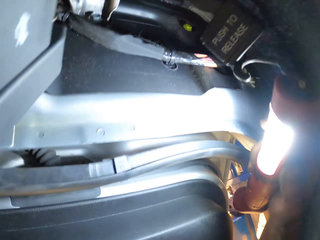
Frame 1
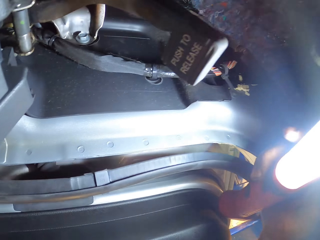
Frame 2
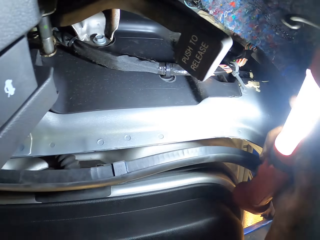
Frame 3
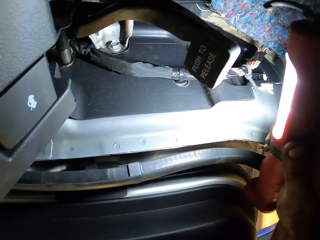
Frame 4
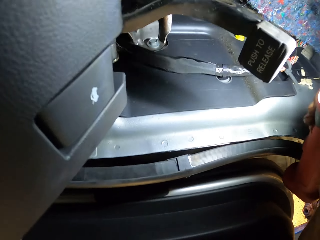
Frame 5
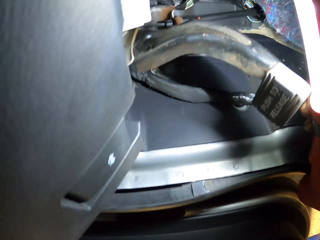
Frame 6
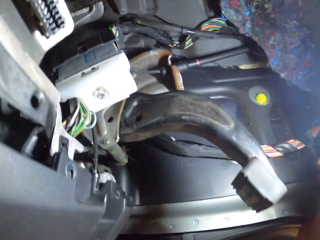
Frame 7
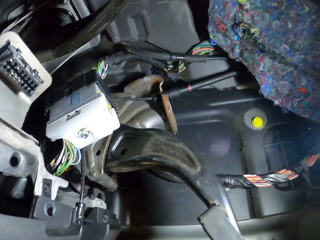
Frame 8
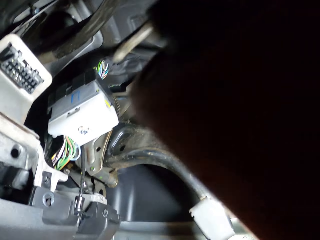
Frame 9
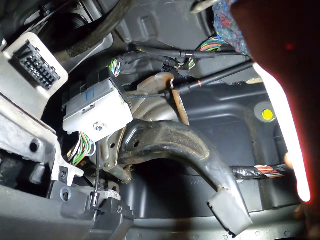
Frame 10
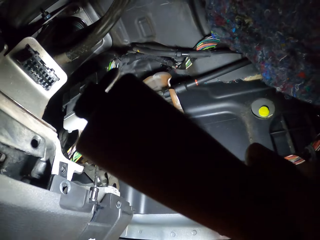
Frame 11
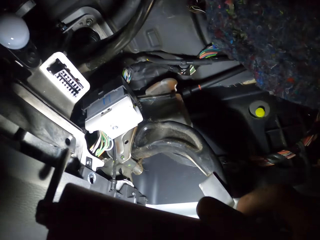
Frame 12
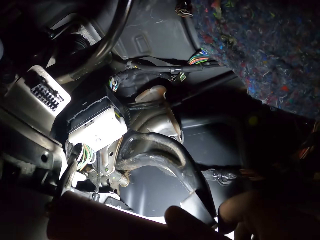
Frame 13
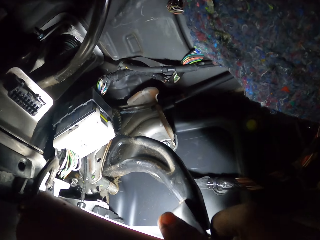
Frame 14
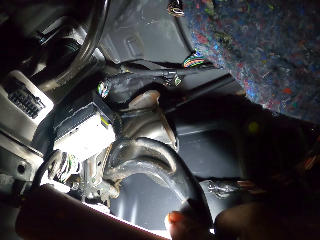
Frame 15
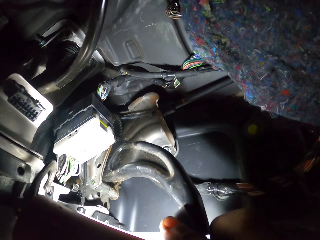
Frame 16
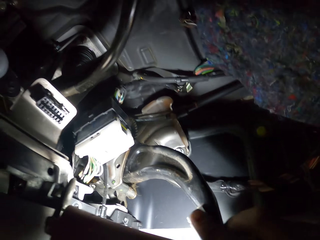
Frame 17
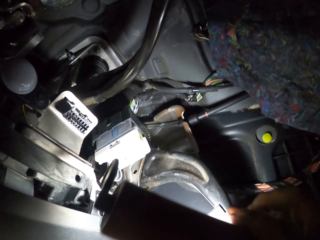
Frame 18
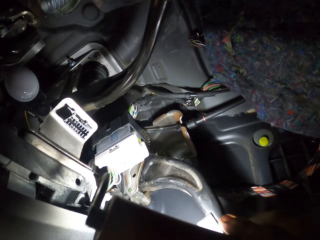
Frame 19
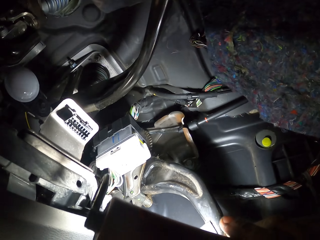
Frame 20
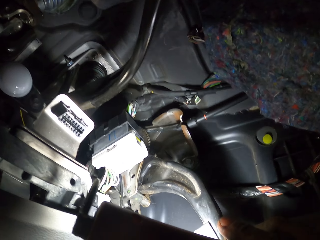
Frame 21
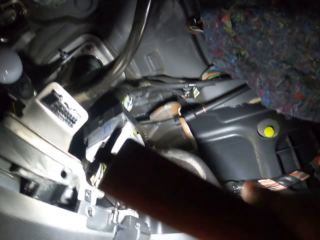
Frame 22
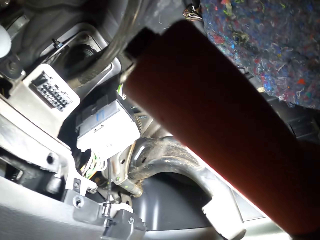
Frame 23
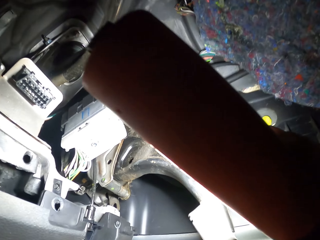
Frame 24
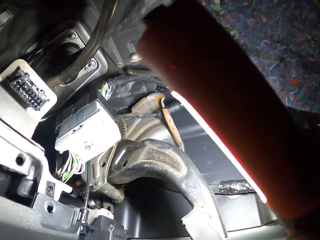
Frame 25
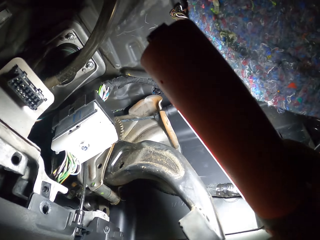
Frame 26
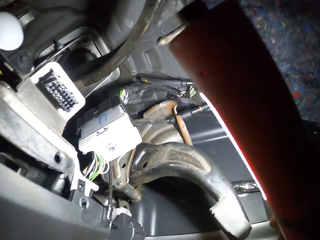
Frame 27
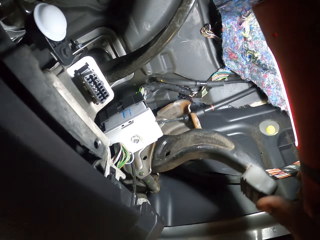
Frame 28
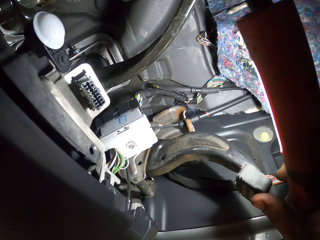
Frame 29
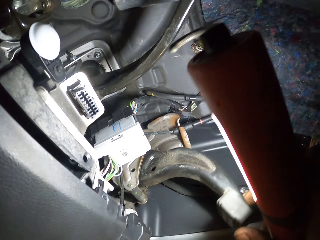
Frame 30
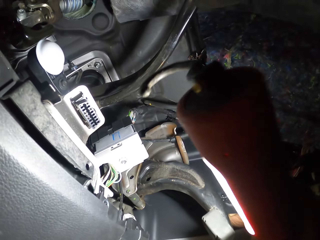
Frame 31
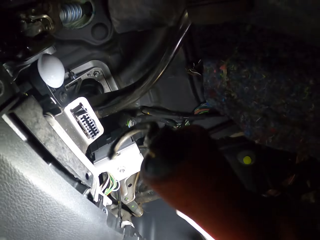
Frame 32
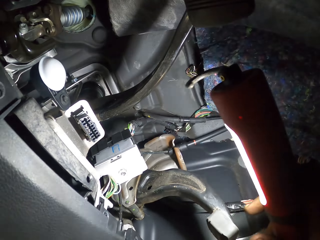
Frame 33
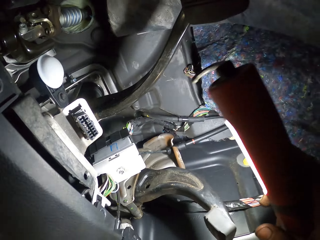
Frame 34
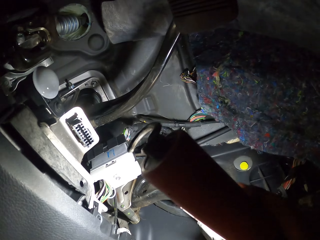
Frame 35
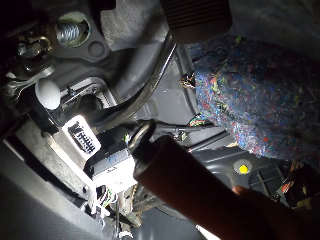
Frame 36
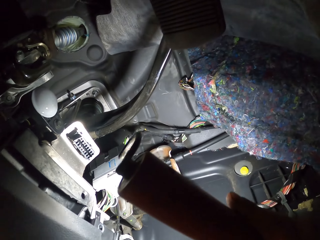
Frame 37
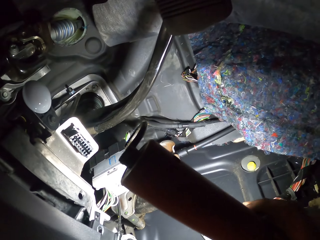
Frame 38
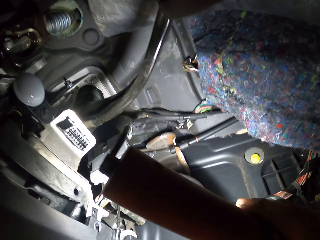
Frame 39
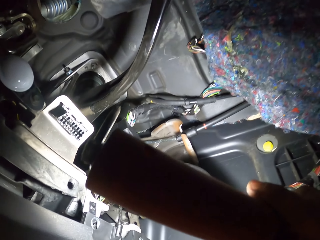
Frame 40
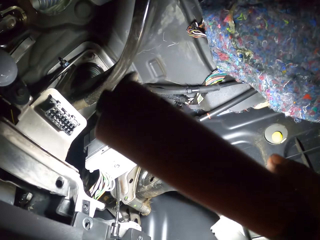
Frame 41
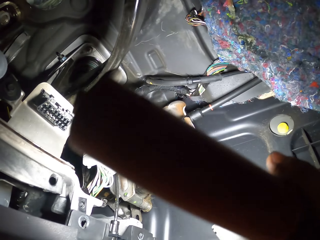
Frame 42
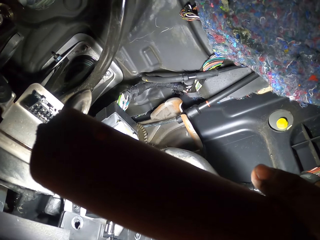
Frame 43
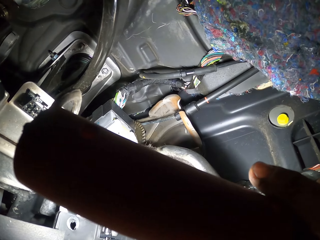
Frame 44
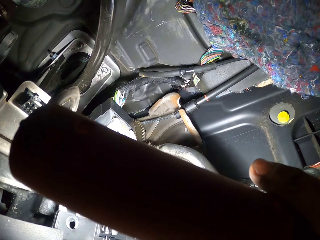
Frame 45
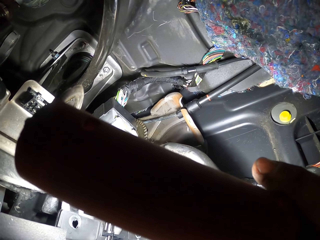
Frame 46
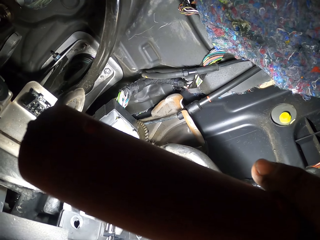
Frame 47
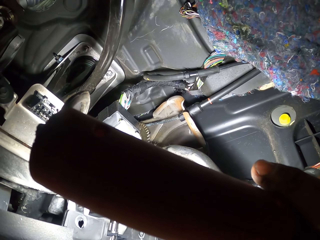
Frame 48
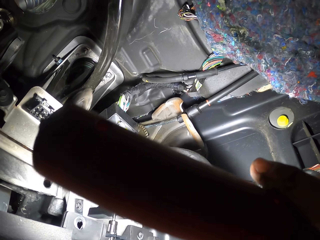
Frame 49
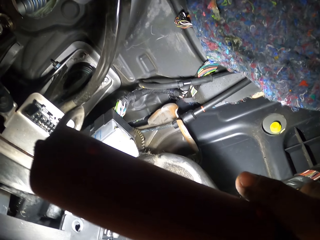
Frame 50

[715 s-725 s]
The camera wearer looks under the dashboard. They look at the pedal. They touch the pedal.

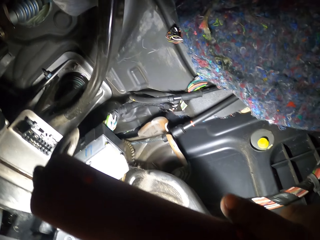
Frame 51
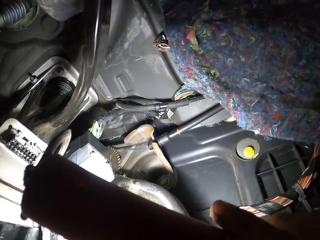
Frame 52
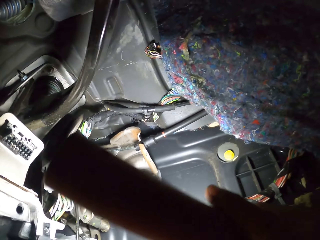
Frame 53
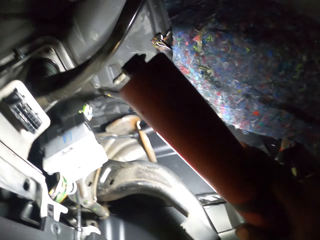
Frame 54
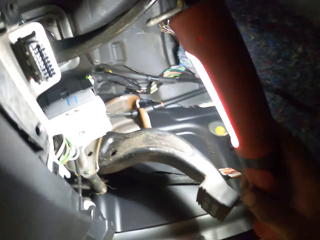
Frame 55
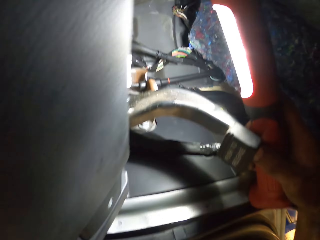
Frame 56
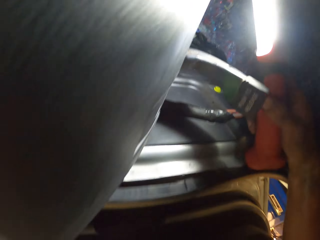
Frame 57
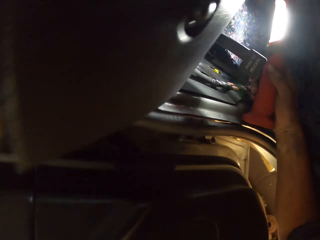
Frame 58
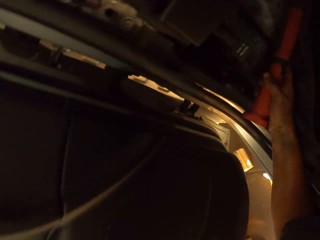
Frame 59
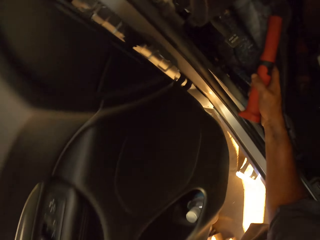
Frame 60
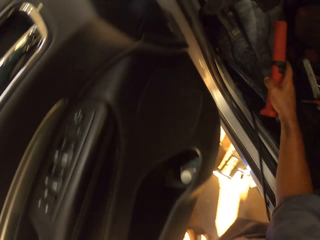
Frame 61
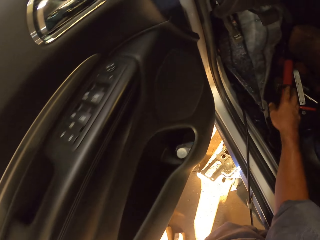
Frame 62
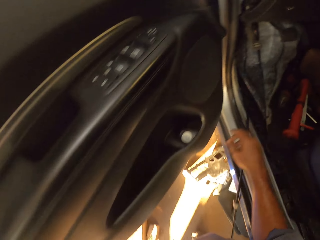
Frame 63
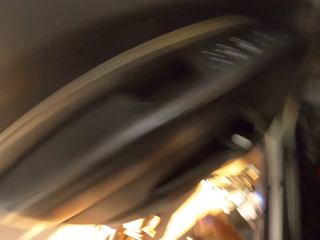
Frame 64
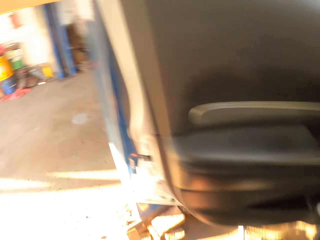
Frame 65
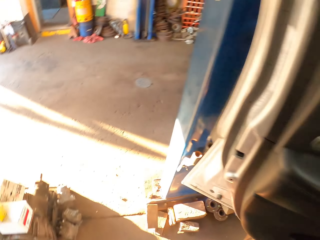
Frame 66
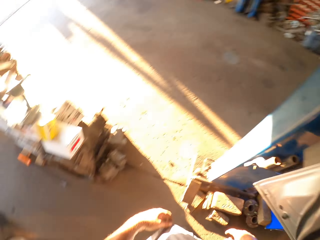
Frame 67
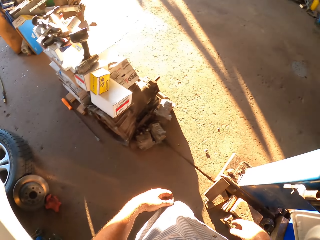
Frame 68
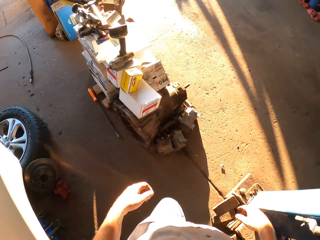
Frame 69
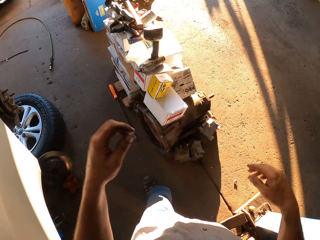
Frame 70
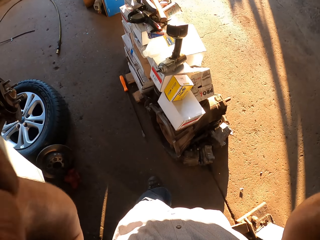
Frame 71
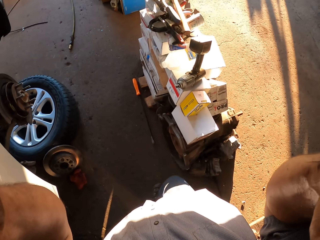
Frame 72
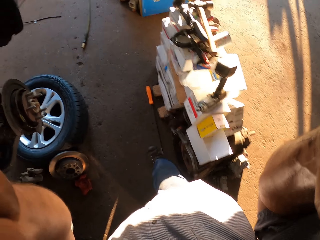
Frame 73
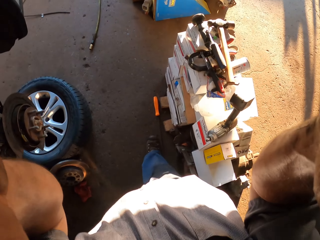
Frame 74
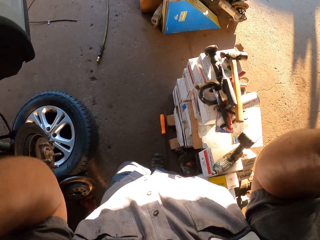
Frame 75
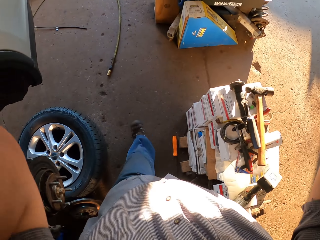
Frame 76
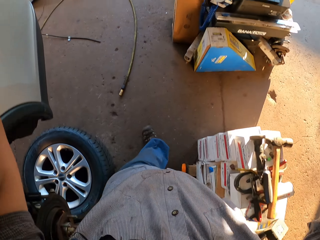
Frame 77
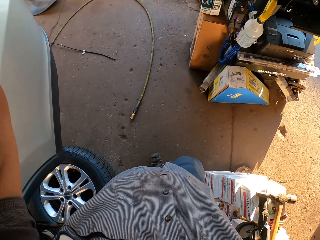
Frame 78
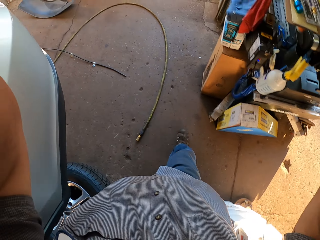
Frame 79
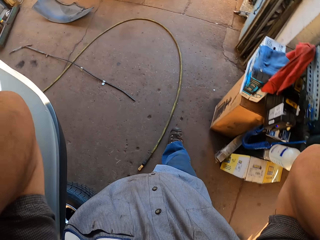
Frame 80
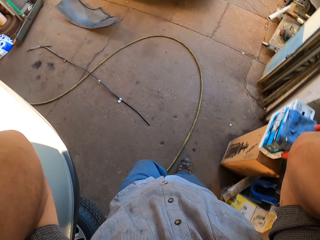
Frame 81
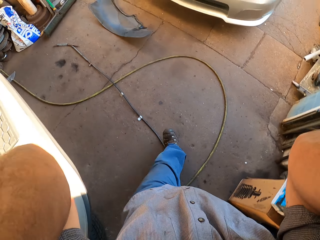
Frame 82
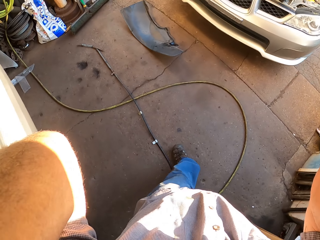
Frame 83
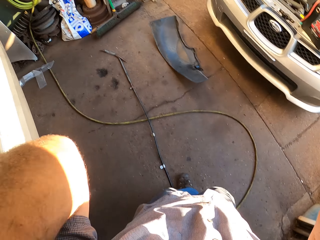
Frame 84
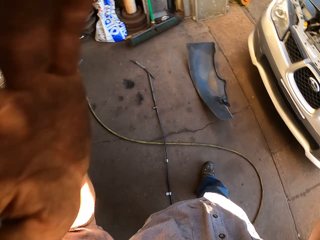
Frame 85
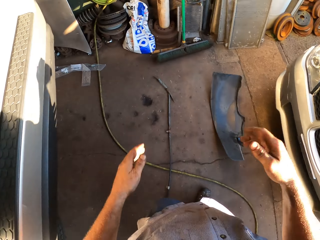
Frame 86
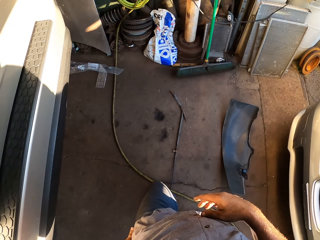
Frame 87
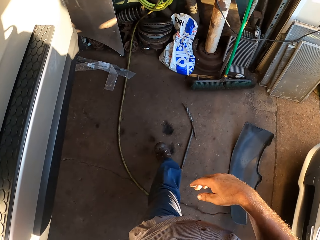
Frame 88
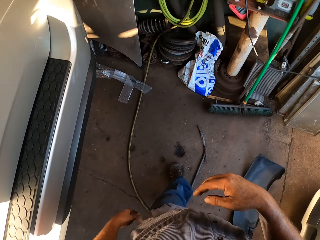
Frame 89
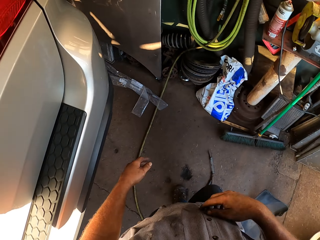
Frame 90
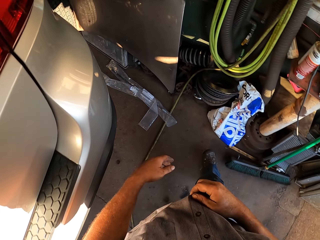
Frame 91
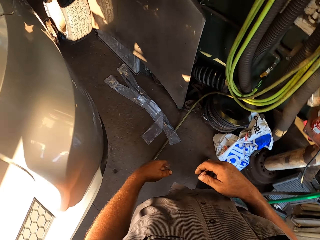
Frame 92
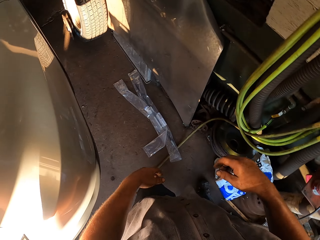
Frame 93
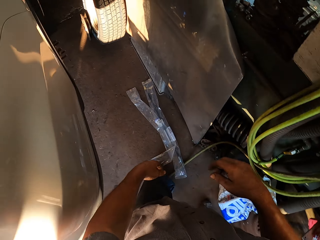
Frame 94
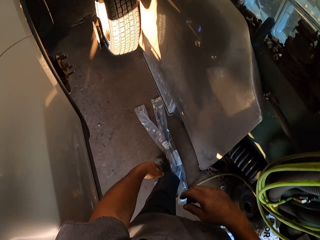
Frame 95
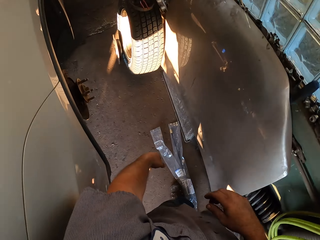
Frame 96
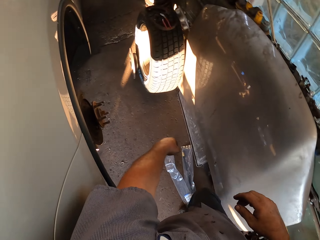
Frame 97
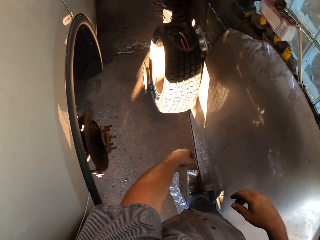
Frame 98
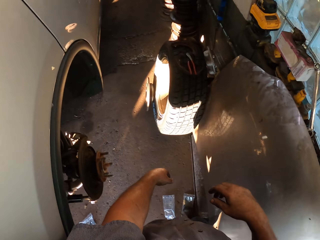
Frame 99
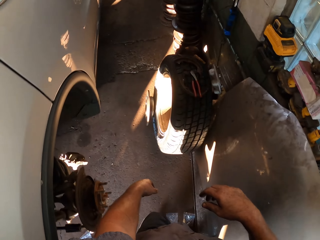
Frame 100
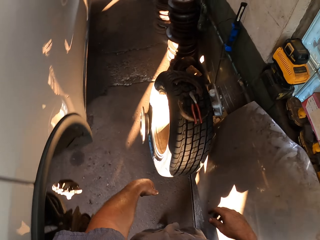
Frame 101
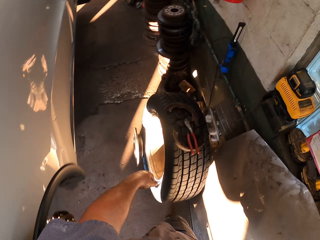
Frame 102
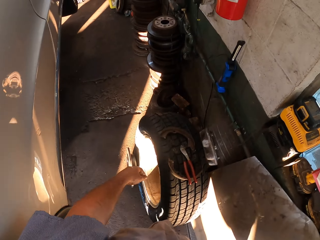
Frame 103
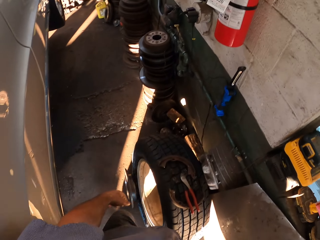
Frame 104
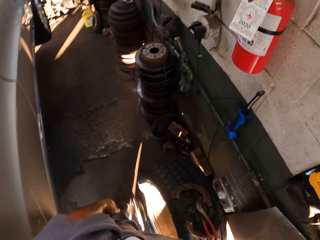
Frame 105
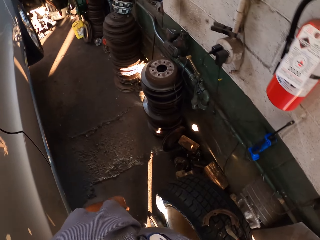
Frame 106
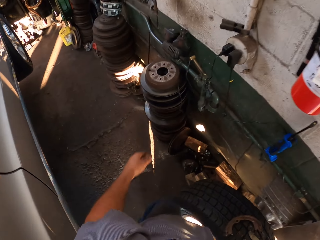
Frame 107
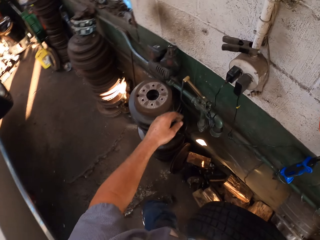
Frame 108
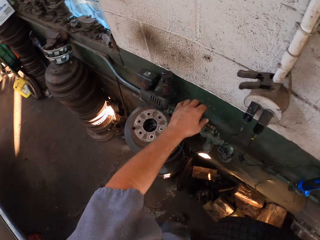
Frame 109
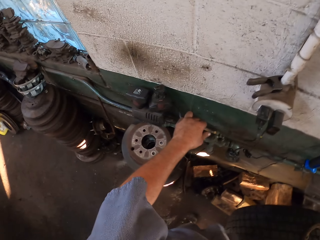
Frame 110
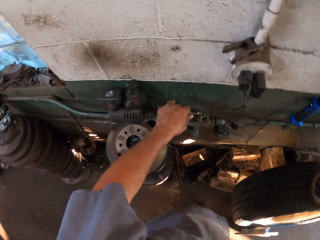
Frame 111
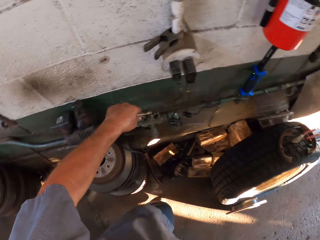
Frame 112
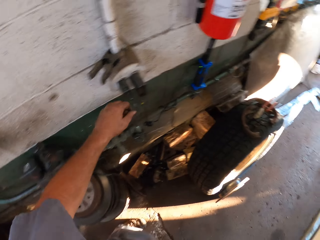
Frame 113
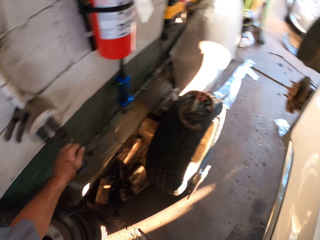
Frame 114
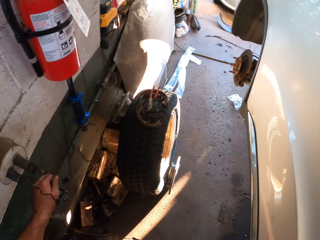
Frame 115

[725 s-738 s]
The camera wearer throws the torch down. He walks away from the car. He lifts his hands. He puts down his hands.
